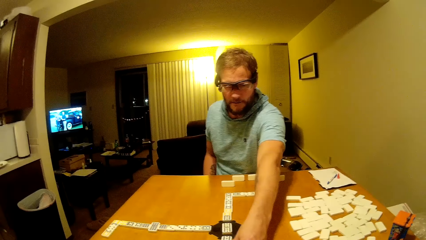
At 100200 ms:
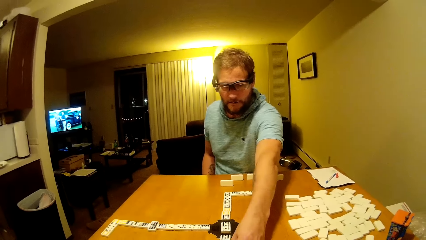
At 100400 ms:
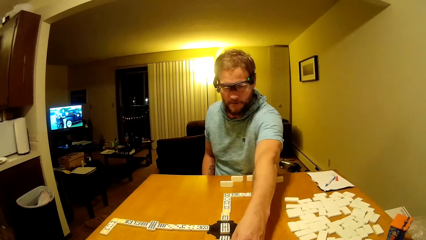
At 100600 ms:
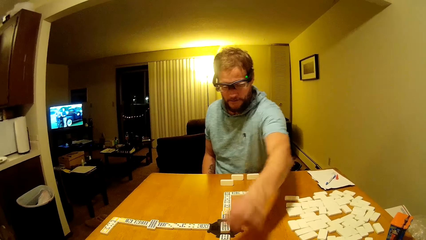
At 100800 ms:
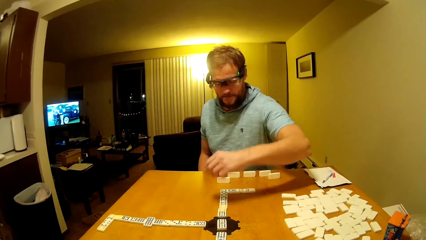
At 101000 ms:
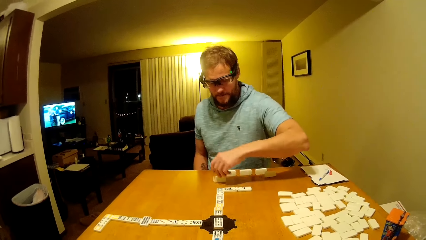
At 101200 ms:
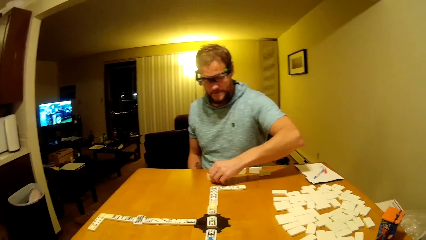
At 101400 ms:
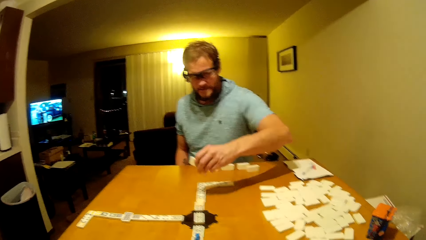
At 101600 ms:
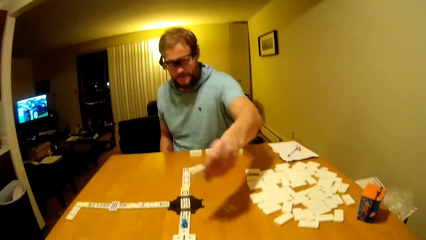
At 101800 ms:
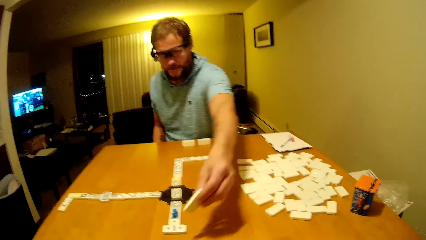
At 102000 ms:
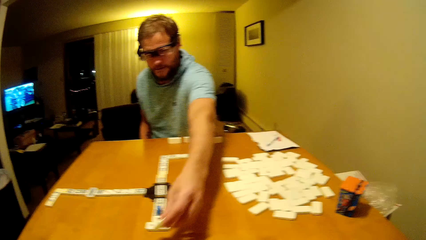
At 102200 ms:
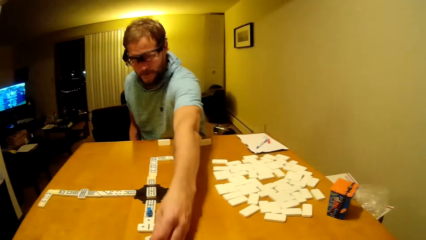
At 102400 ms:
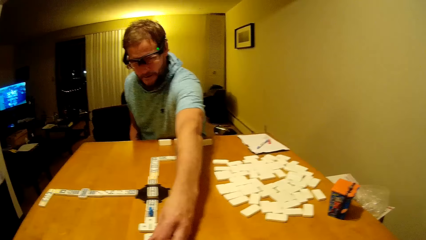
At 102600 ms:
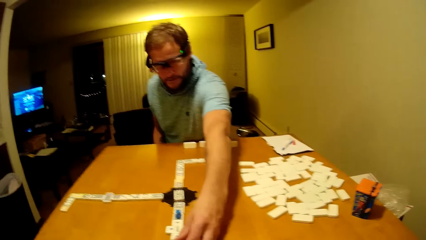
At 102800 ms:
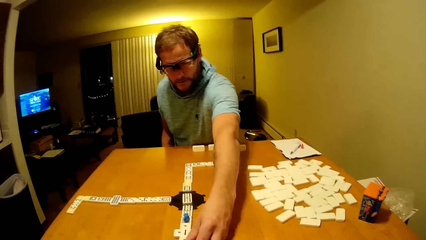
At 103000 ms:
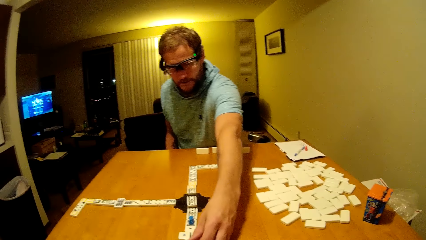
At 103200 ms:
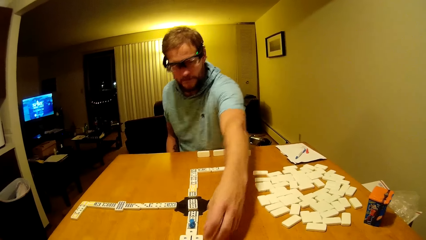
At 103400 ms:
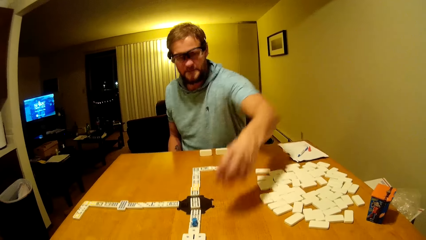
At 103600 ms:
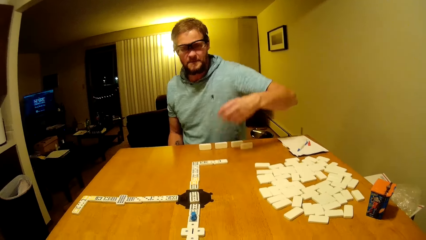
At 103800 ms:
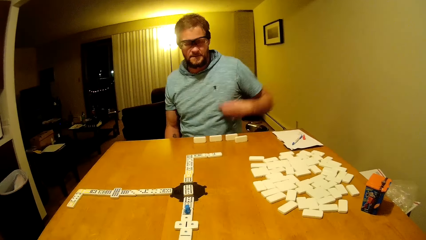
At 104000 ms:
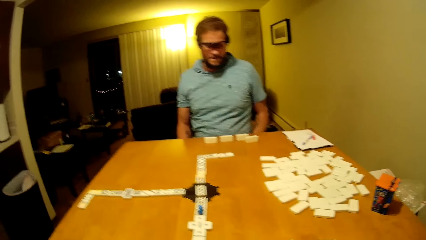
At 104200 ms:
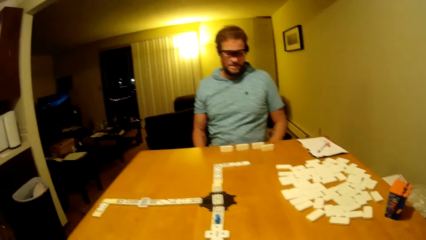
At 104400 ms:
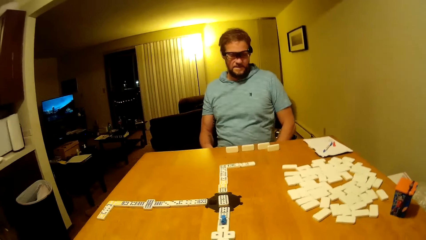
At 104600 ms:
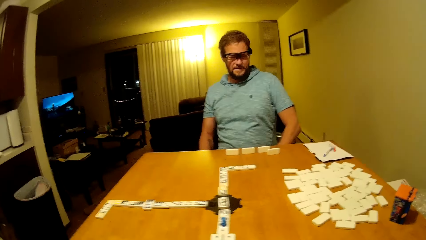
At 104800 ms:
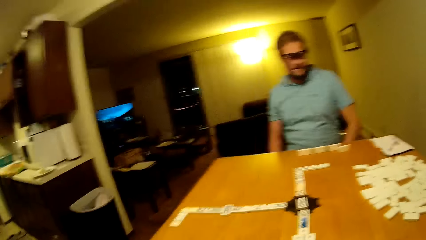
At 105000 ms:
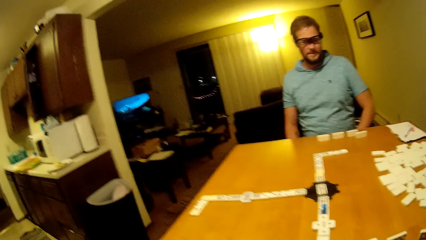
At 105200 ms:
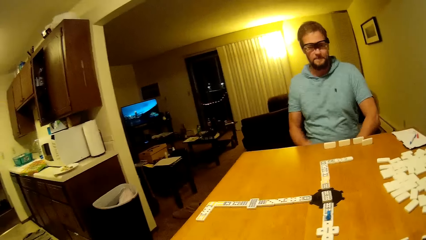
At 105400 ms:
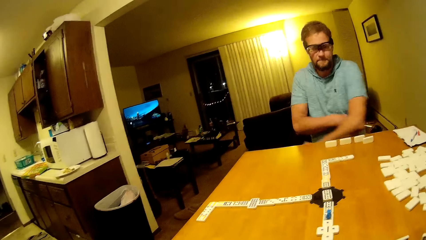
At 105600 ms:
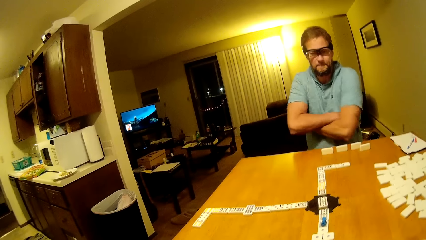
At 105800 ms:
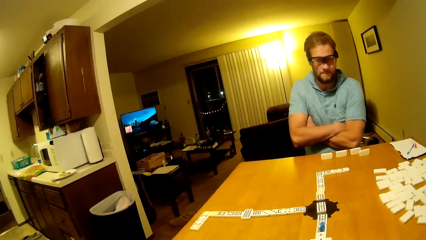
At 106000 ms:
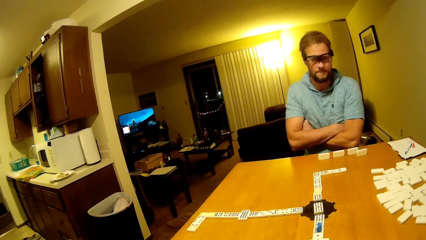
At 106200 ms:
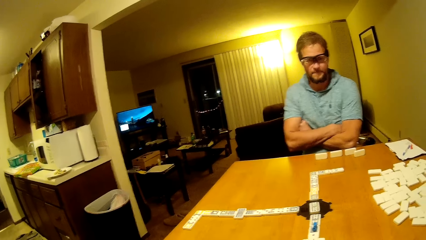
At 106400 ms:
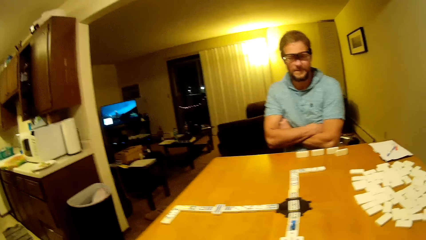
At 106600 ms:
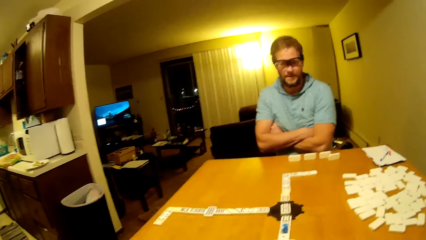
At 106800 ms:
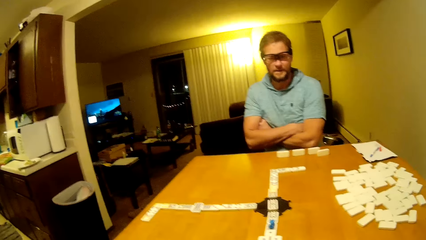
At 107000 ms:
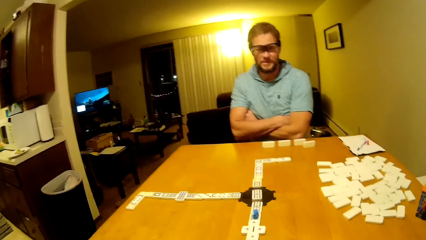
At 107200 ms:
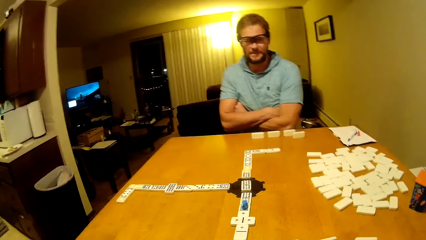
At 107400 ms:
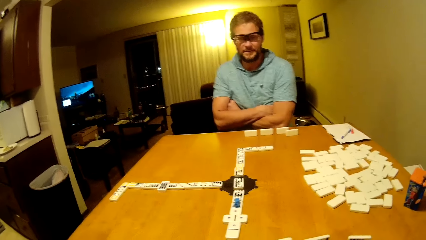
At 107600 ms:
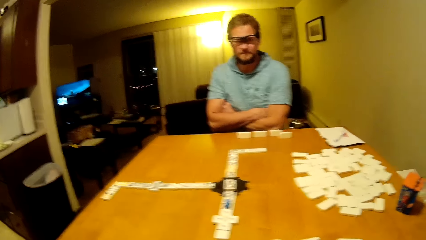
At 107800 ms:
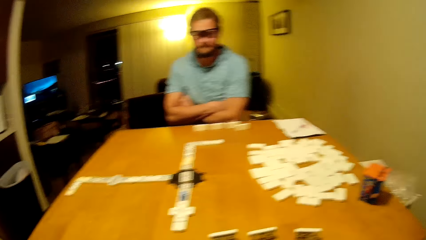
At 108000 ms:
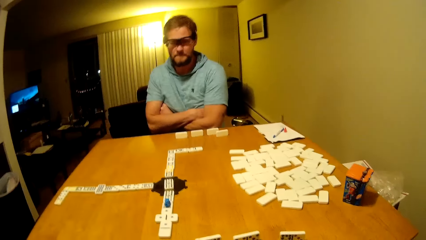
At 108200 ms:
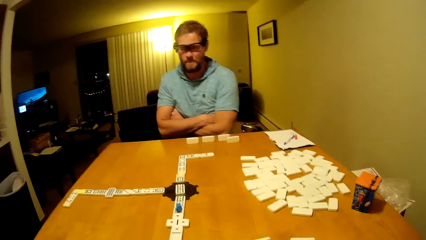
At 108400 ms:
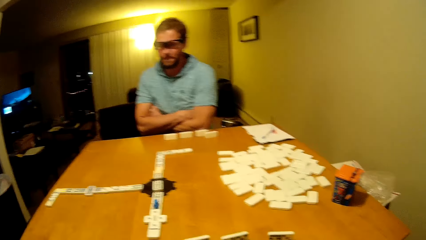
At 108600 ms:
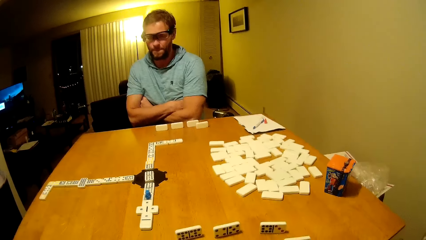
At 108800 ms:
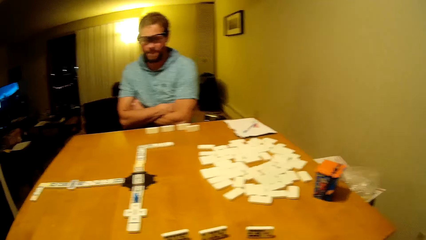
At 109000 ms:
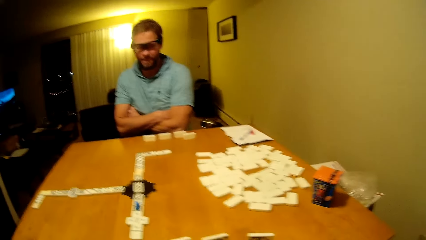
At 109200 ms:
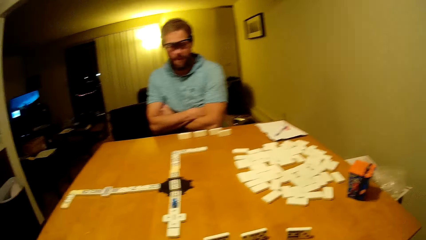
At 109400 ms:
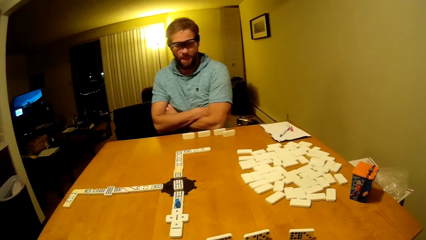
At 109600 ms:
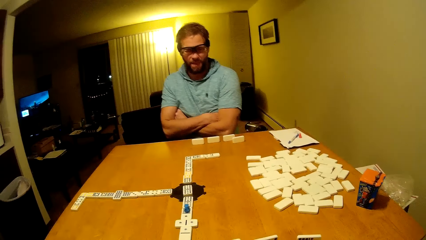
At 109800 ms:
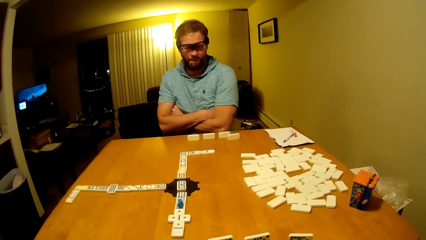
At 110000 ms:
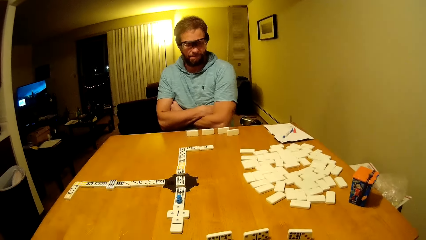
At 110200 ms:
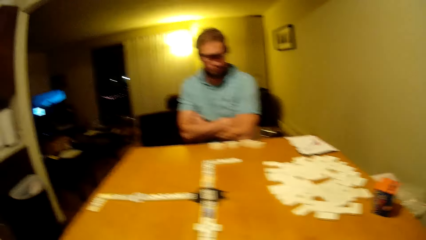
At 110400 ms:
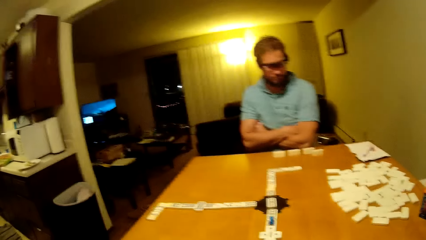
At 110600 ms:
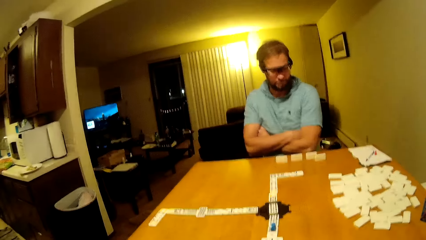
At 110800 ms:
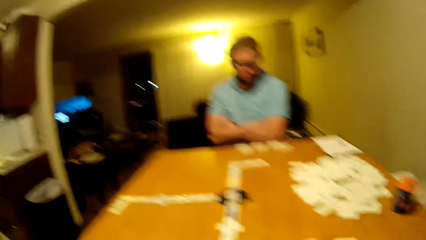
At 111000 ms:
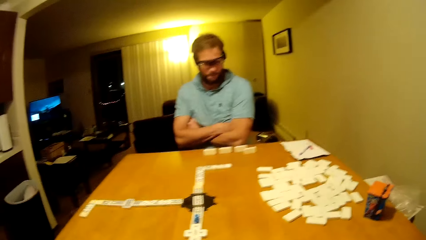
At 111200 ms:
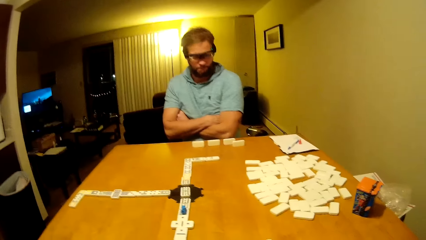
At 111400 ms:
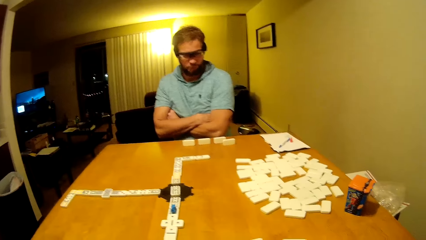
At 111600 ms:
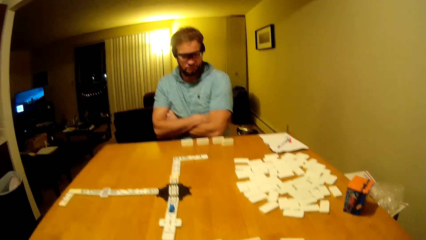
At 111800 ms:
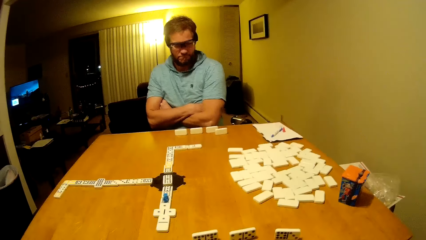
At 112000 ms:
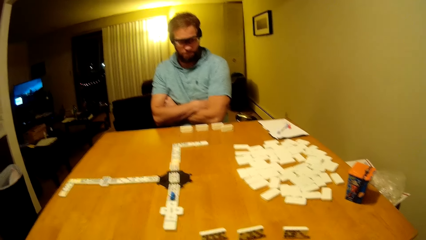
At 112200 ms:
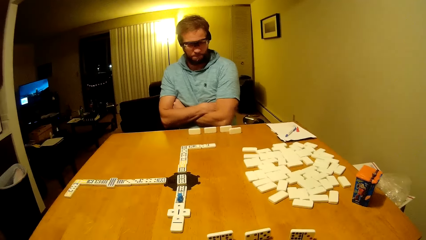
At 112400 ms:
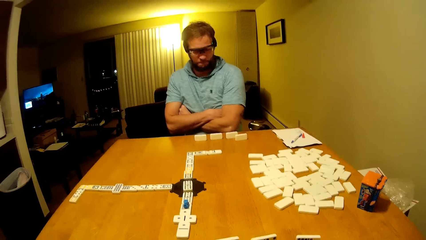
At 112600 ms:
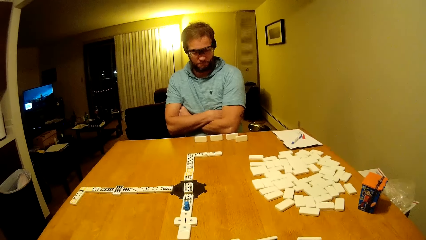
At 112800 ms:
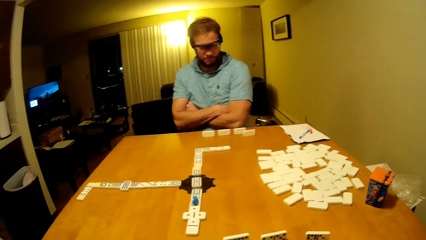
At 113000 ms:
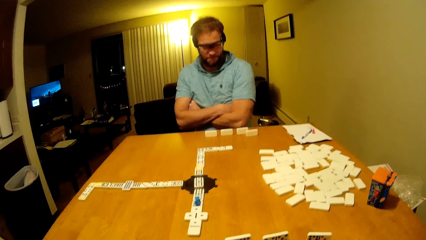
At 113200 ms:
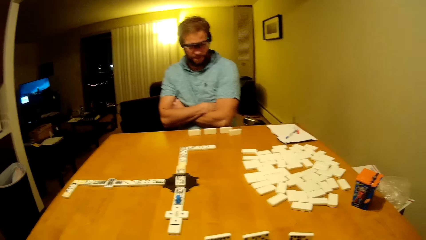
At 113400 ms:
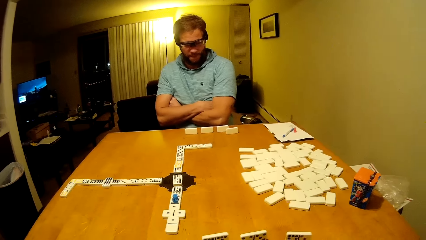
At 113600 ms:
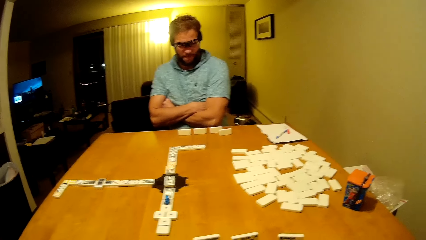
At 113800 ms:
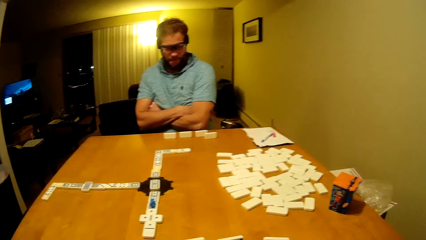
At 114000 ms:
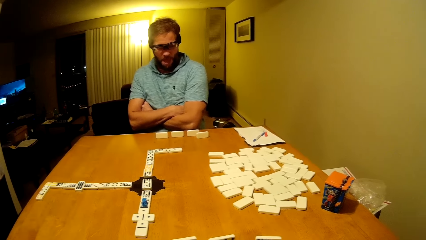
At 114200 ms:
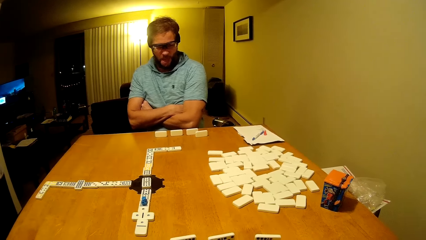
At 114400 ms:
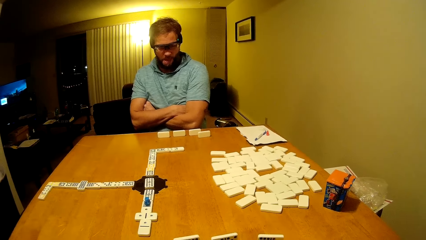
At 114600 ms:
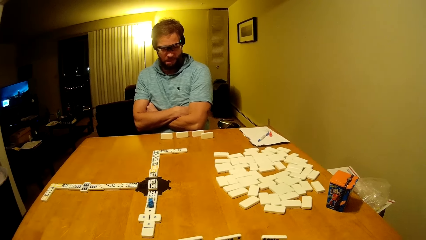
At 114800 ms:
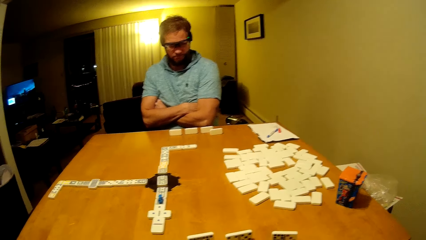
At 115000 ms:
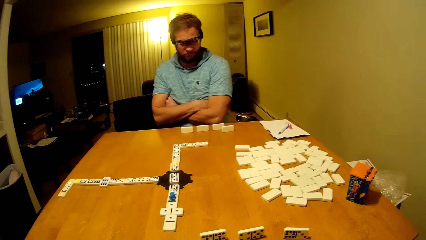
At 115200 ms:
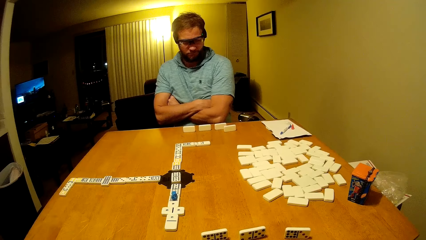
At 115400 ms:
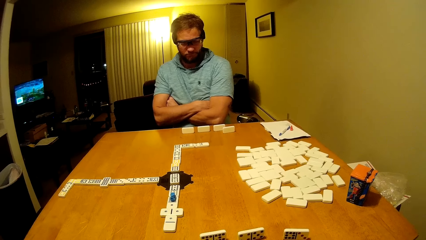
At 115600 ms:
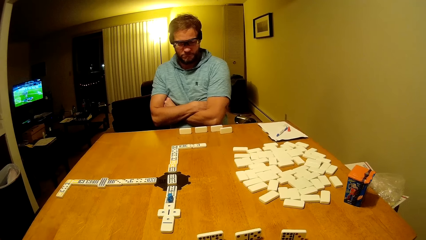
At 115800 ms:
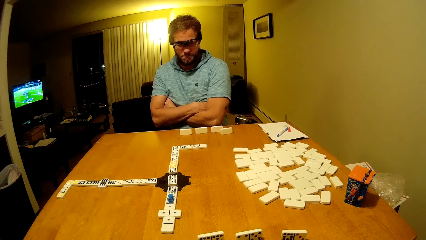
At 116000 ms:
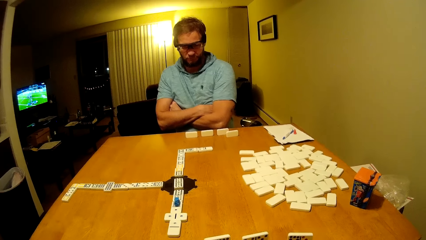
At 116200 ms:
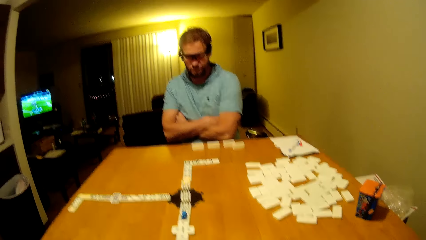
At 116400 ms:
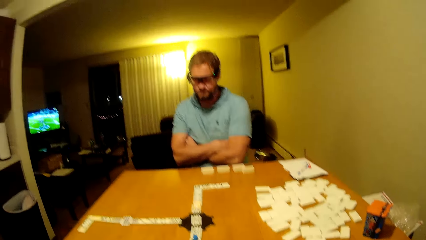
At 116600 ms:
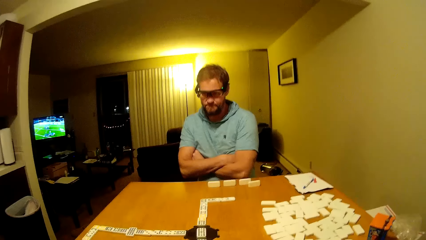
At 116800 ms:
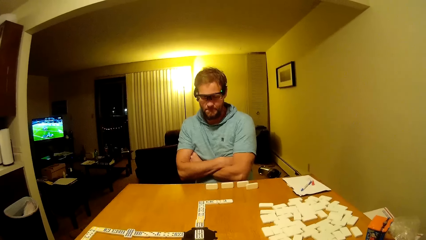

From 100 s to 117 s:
A man places the pai gow tile on the table, moves the dice forward, picks the pai gow tile and places the pai gow tile on the table. The man puts the hands down, crosses his hands and puts the hands together.
